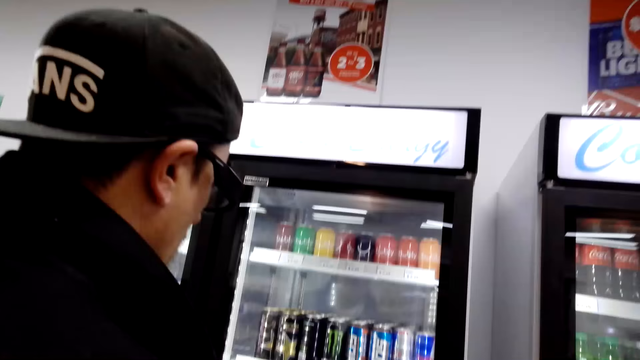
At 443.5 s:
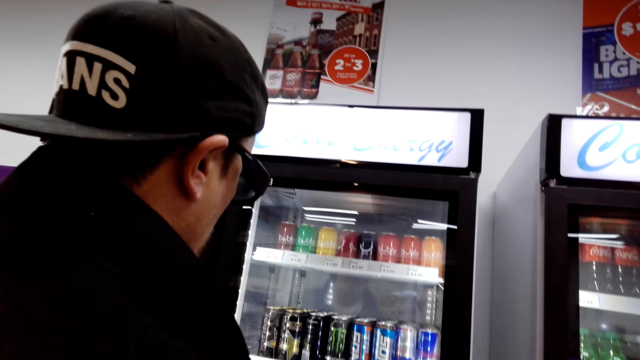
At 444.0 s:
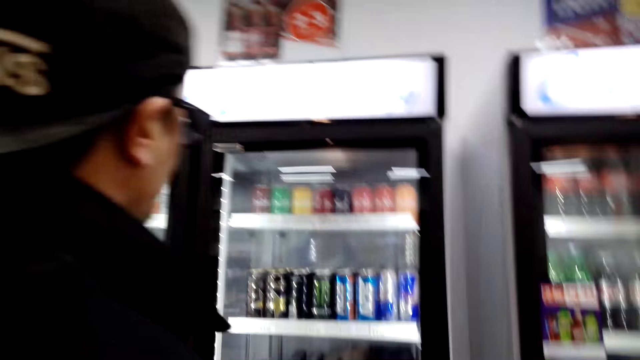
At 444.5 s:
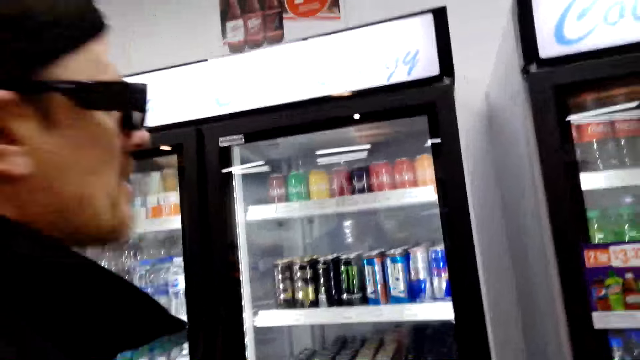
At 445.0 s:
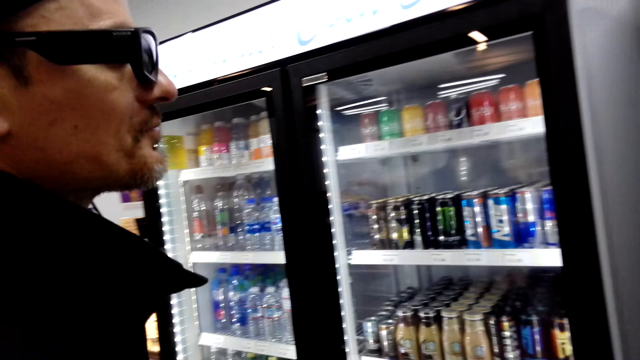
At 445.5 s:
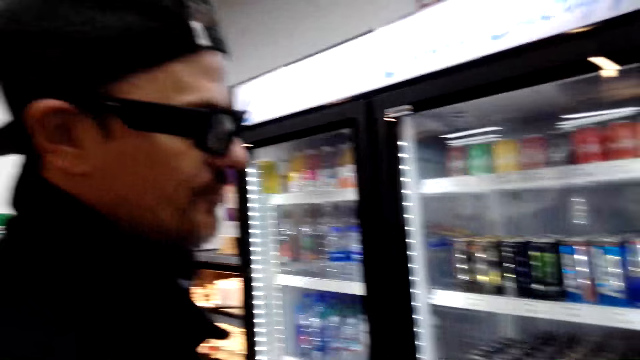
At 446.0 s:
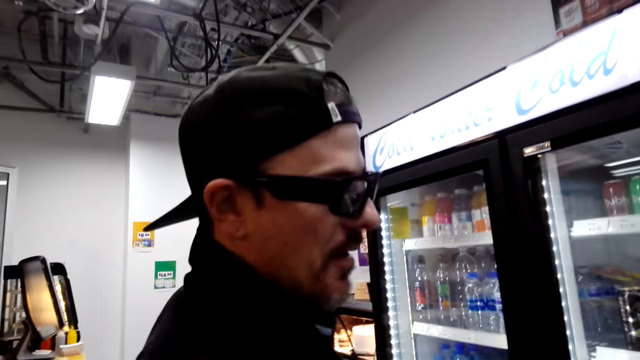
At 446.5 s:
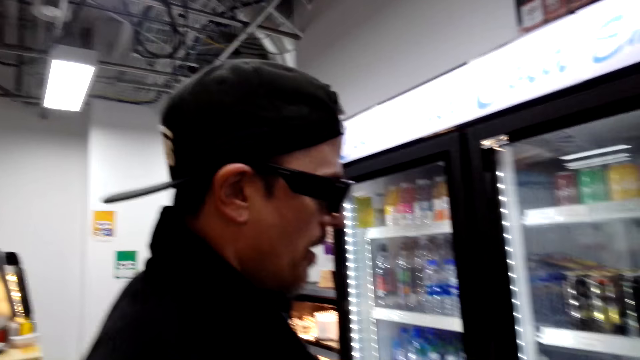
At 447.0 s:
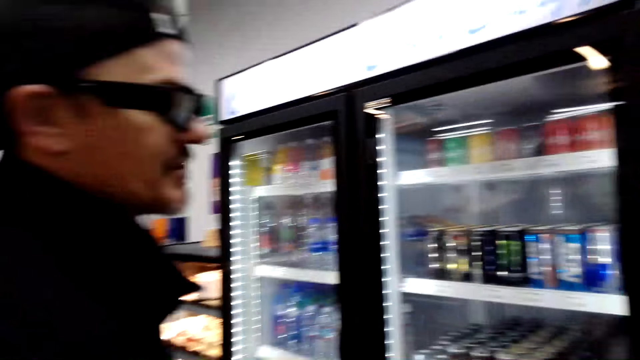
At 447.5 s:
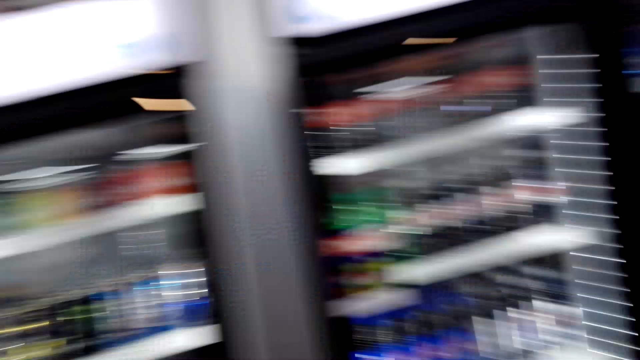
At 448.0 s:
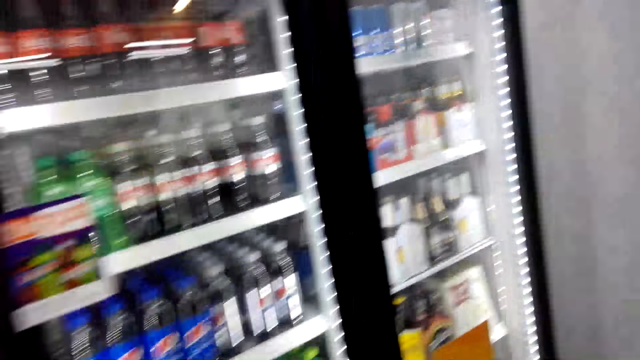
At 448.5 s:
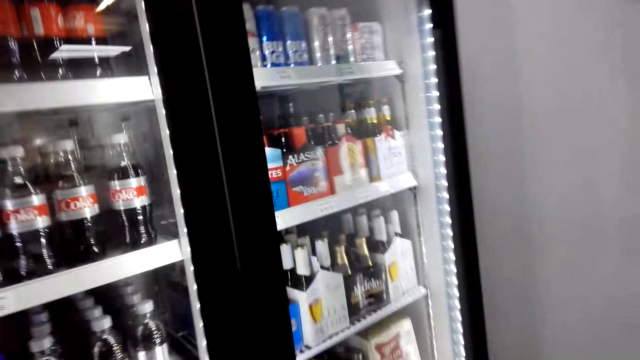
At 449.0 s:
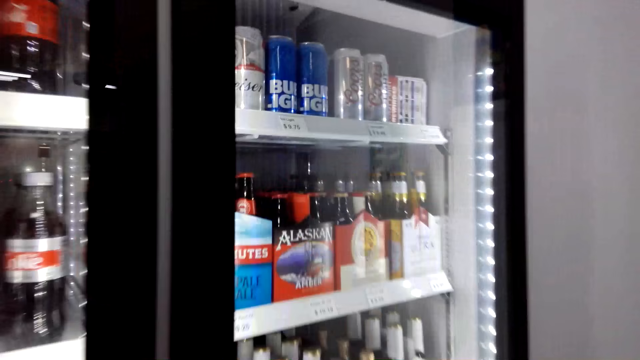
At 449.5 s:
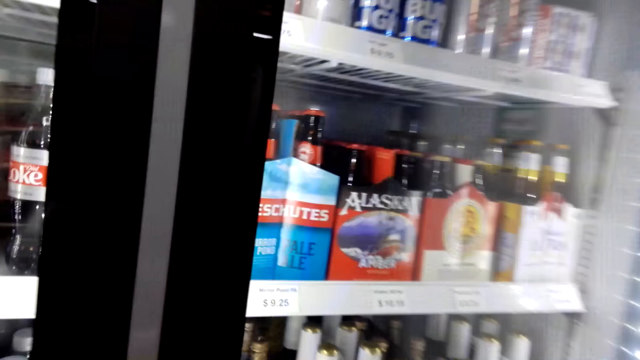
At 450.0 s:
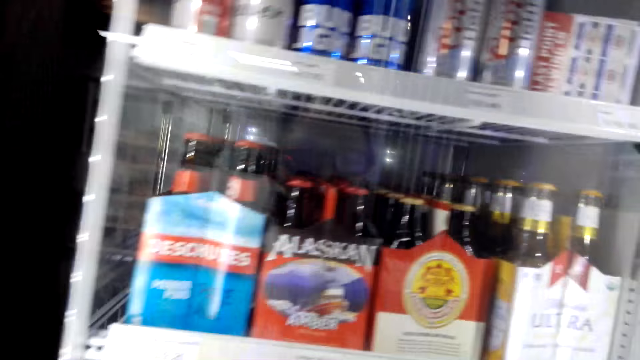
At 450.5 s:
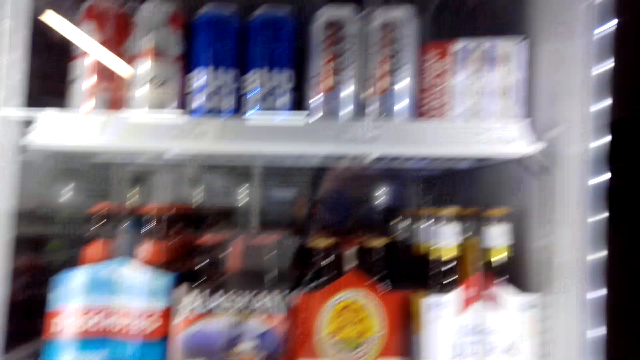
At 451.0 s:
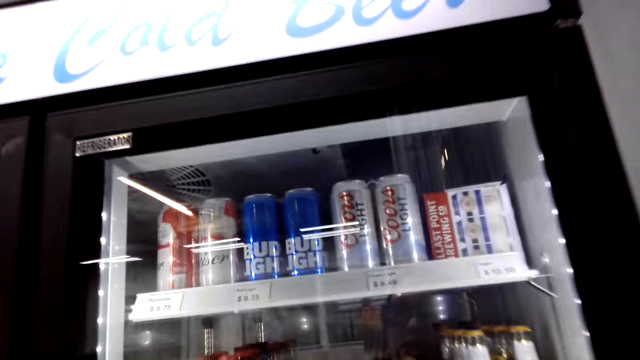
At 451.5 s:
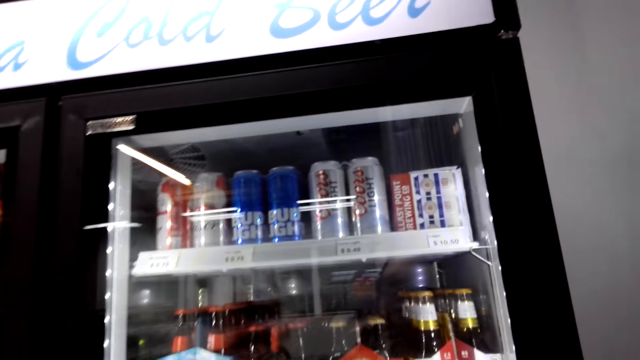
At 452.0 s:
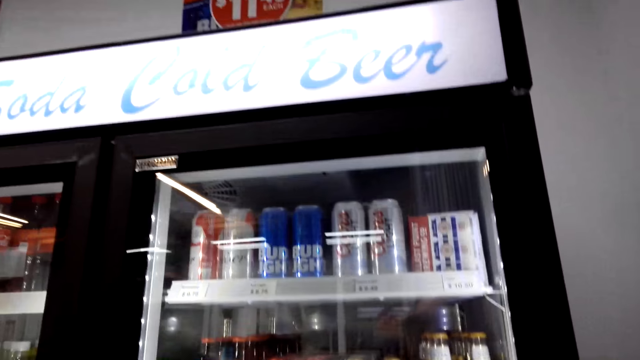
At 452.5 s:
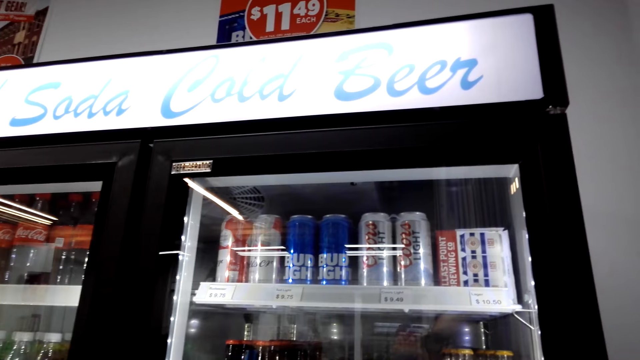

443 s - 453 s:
A person looks in the refrigerator.

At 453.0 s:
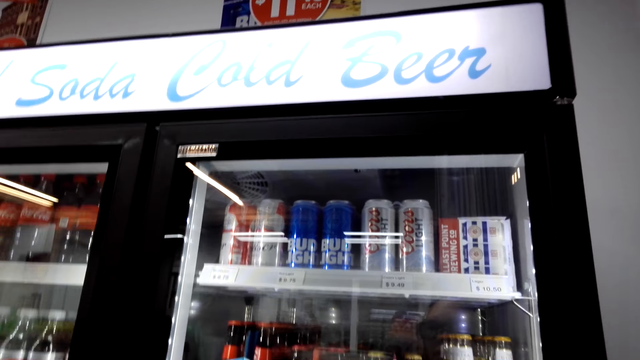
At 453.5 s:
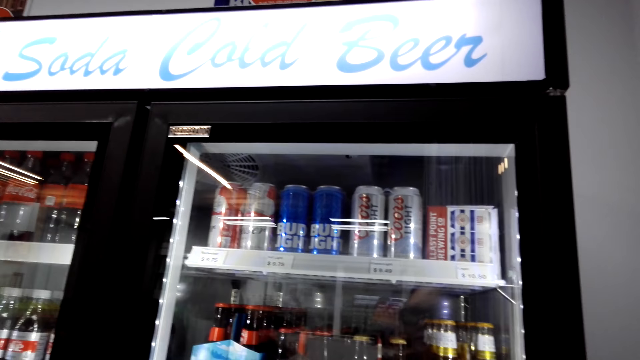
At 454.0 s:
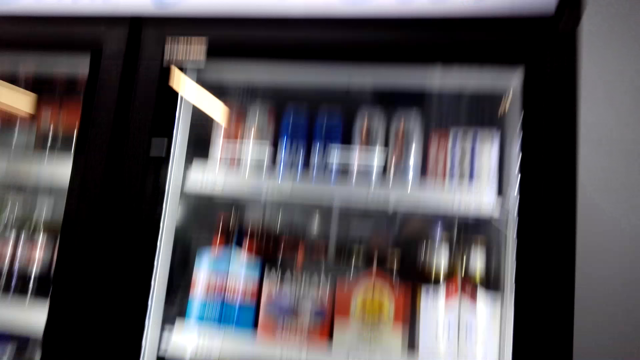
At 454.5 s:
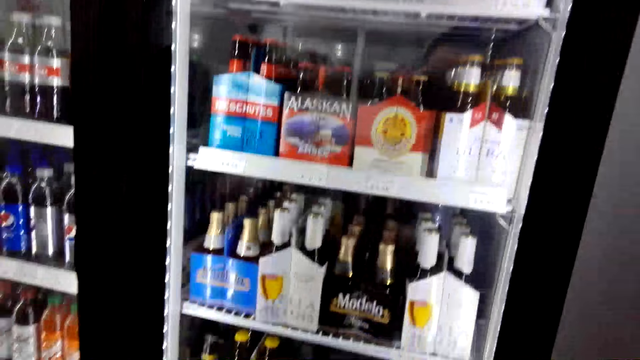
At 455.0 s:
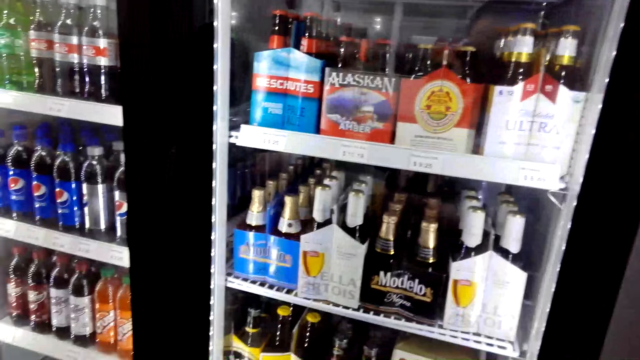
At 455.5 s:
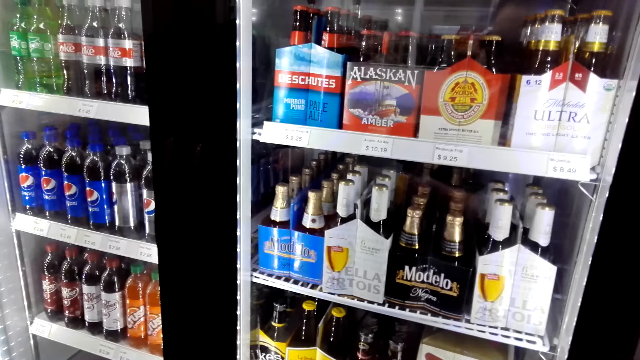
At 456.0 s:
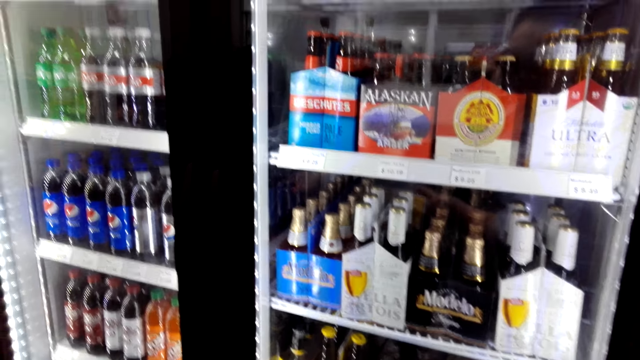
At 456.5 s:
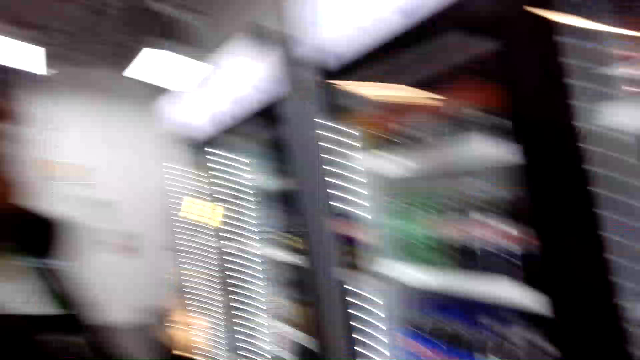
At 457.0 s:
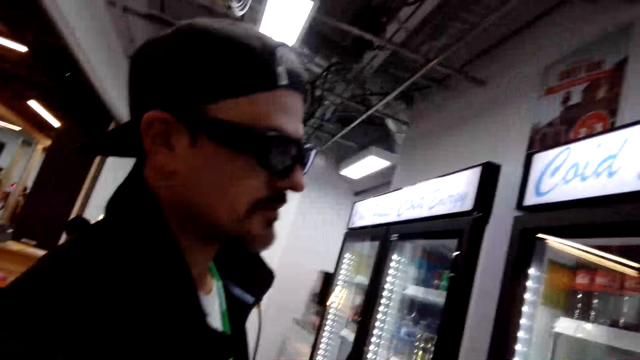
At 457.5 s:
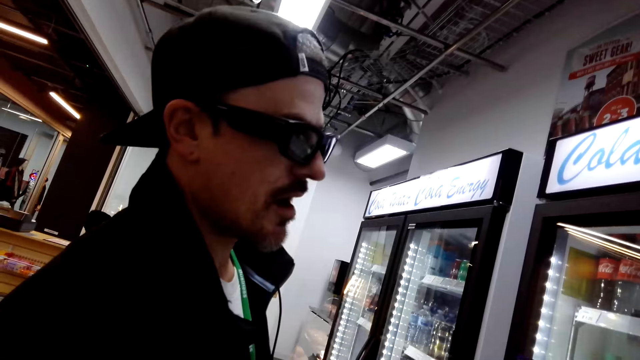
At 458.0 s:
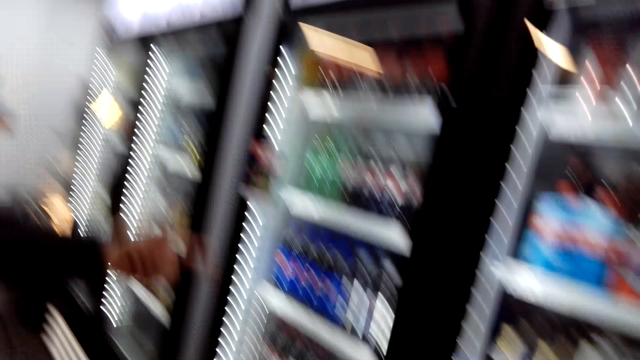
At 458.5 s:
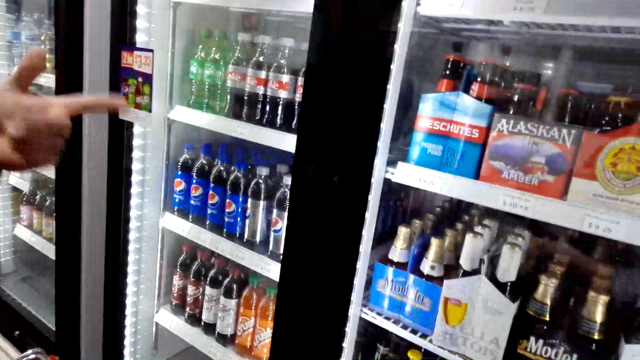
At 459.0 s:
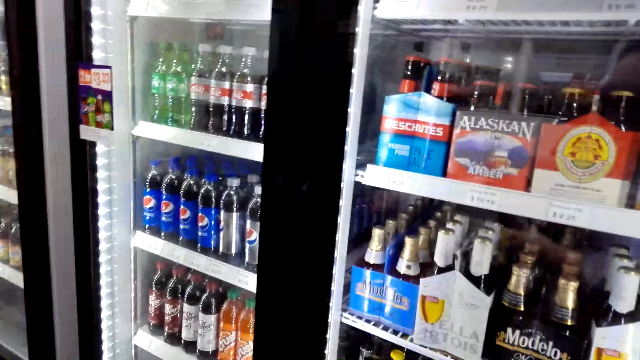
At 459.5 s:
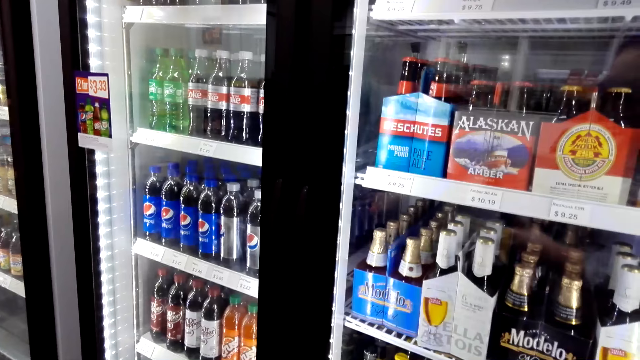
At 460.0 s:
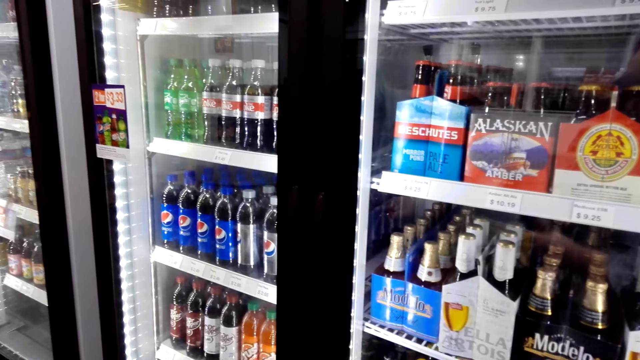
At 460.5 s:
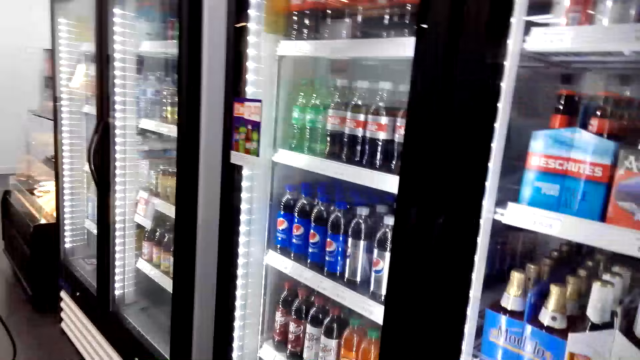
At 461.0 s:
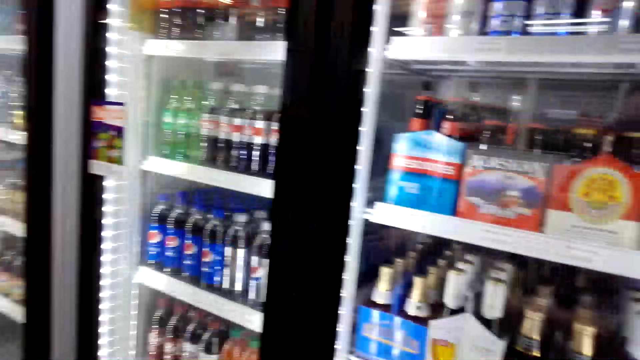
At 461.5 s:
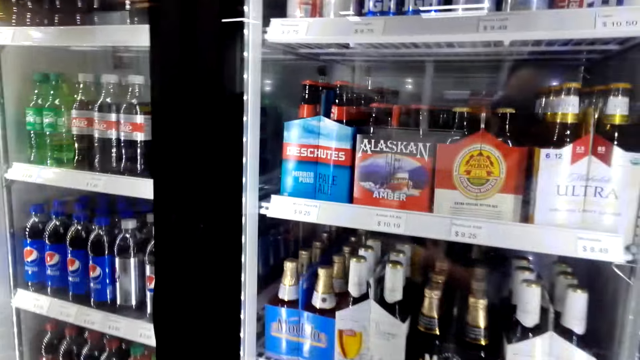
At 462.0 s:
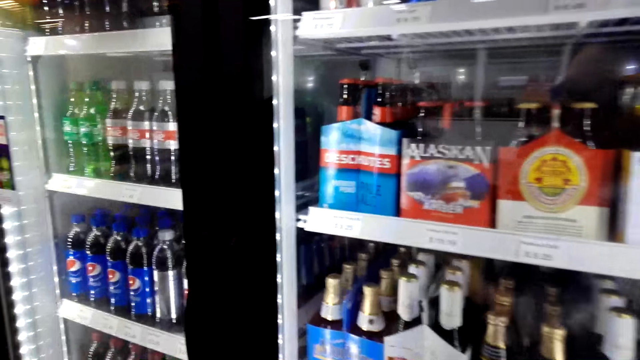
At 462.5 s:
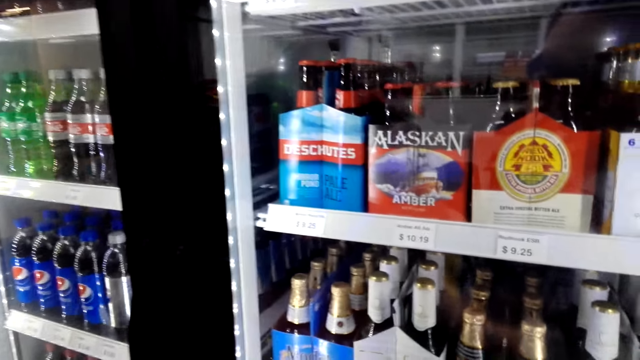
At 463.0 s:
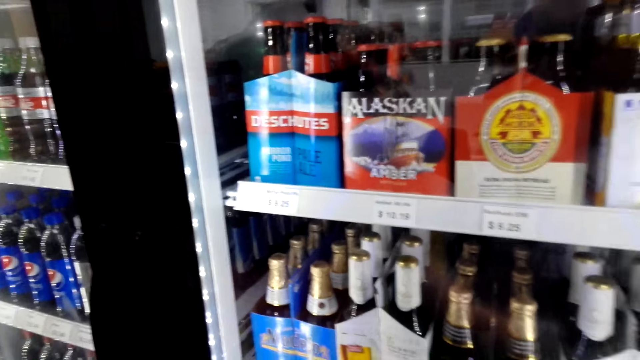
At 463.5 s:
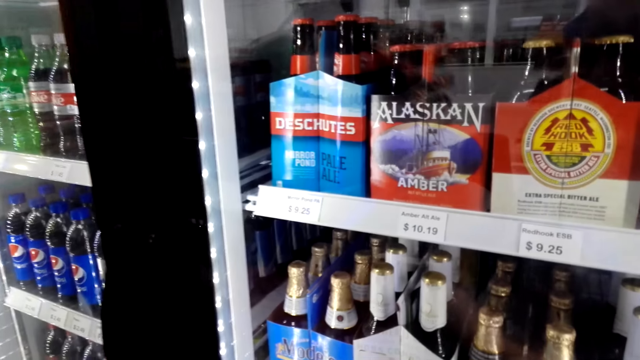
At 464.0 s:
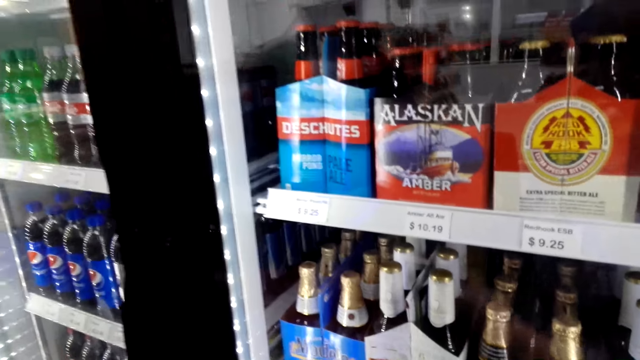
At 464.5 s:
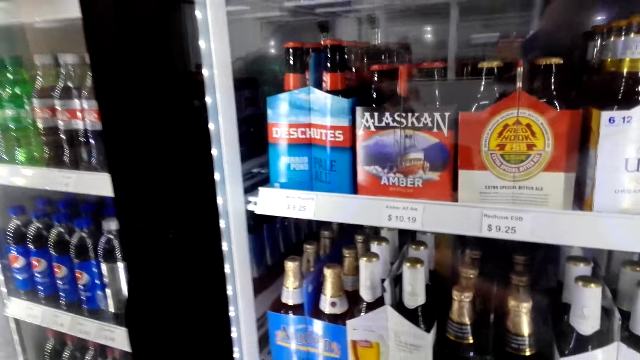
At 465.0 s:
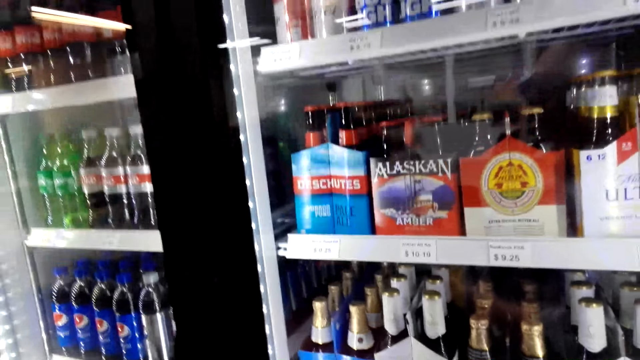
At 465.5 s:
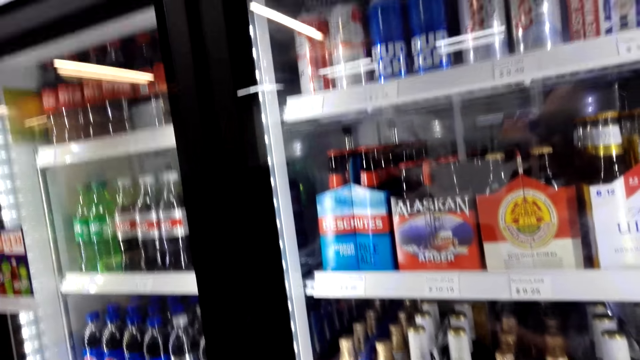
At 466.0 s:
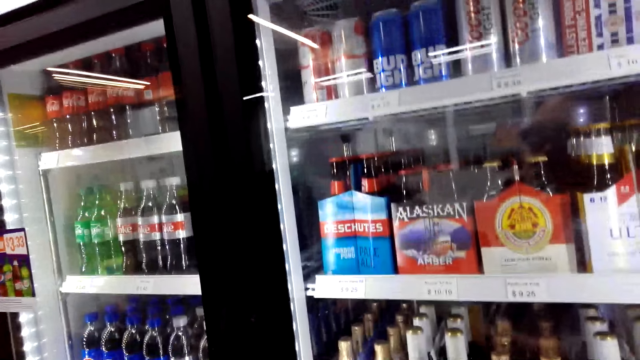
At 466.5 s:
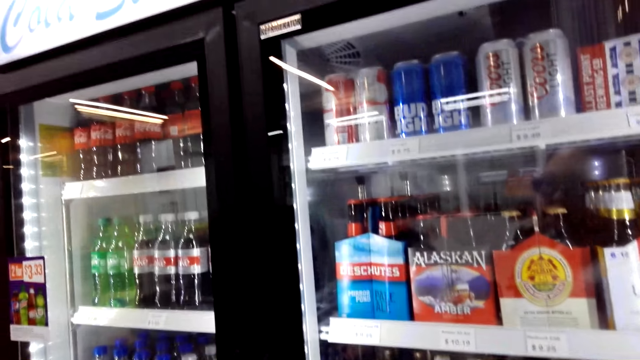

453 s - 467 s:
The camera wearer looks in the refrigerator. A person points at the drinks.
